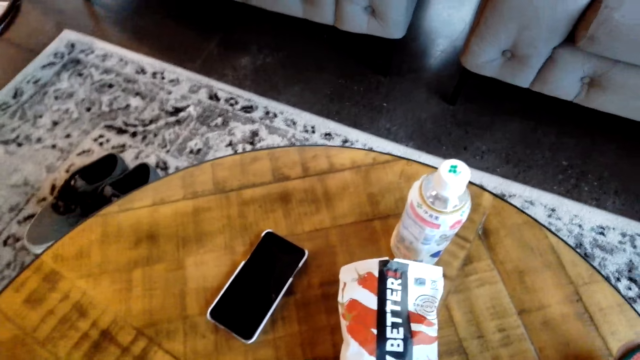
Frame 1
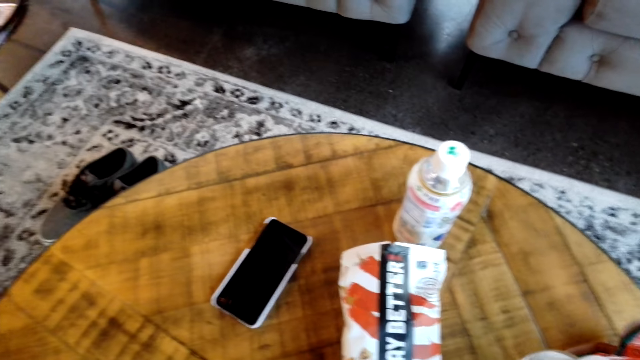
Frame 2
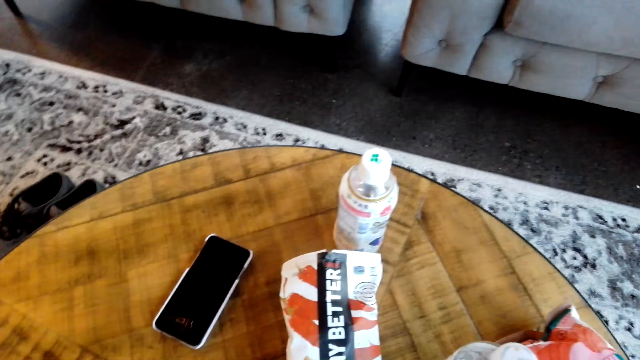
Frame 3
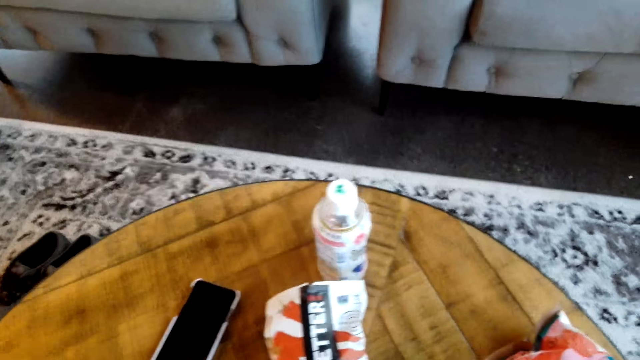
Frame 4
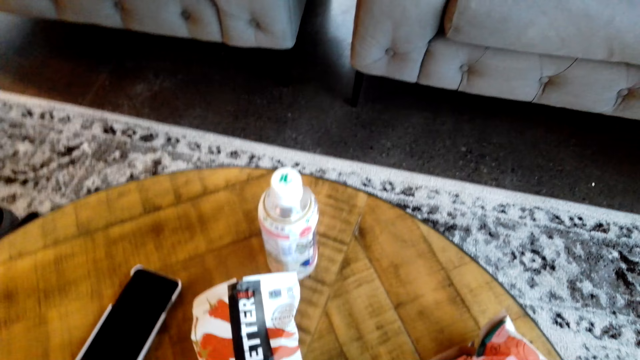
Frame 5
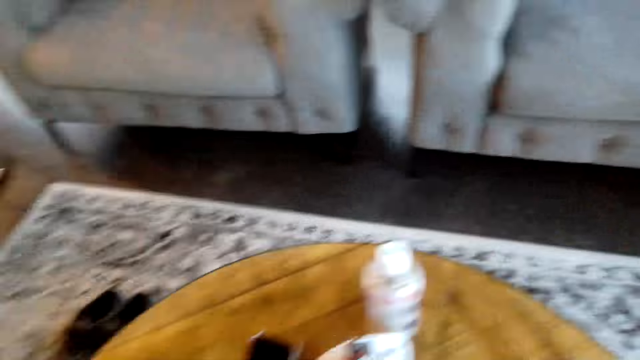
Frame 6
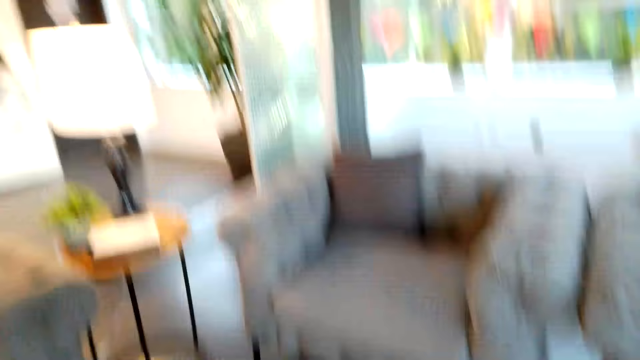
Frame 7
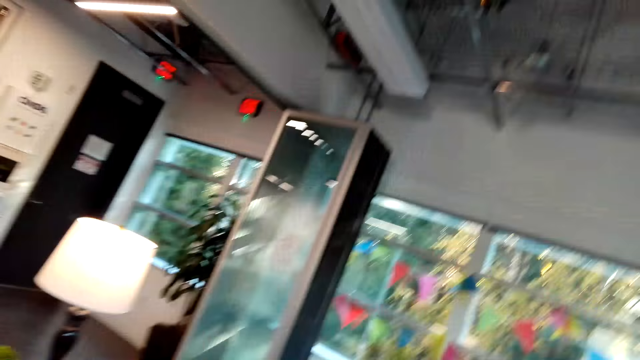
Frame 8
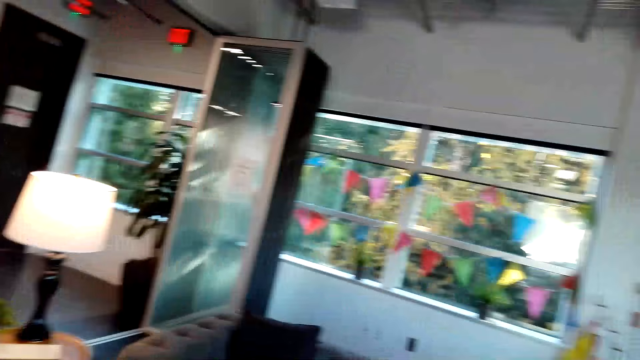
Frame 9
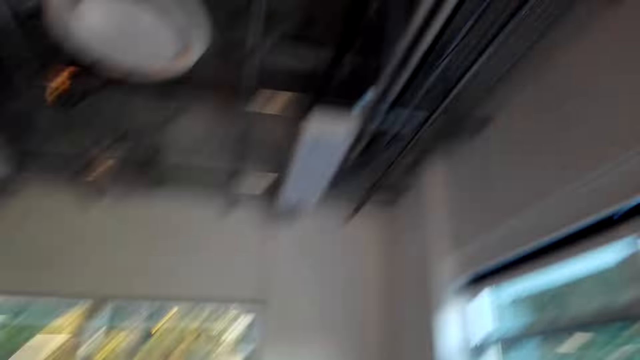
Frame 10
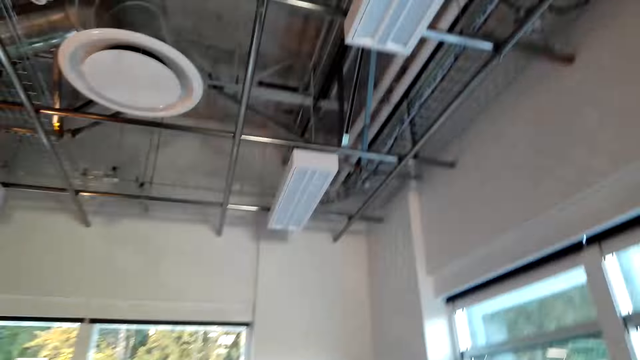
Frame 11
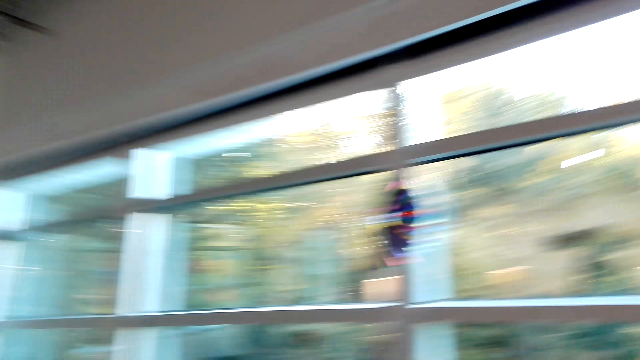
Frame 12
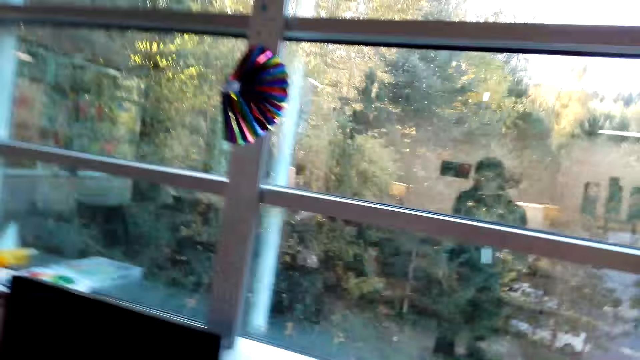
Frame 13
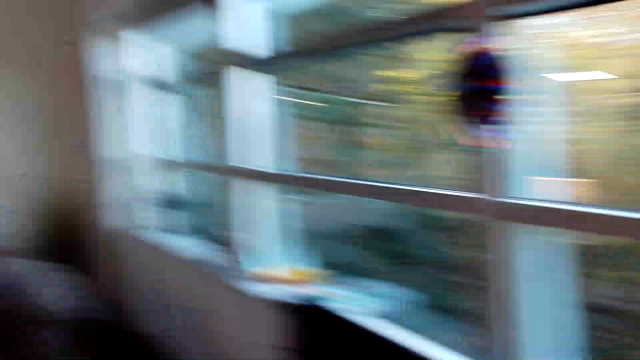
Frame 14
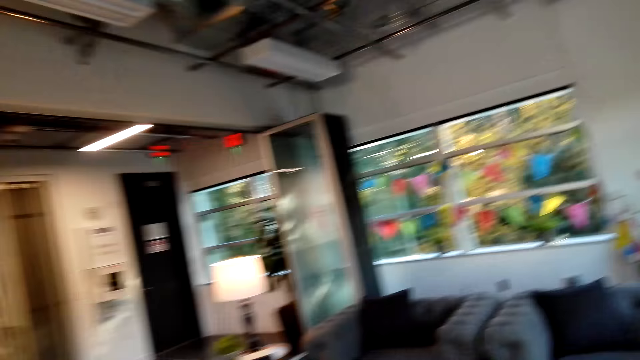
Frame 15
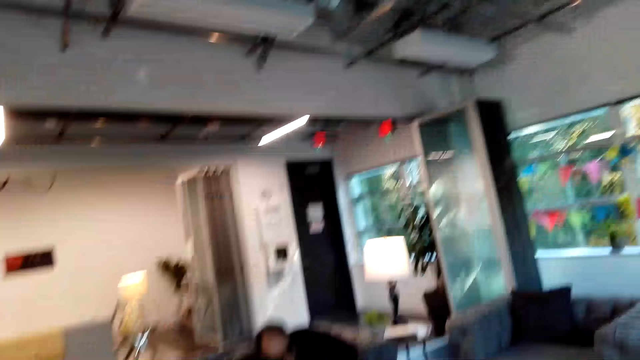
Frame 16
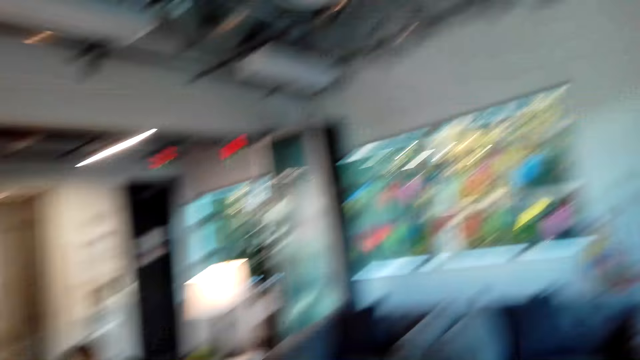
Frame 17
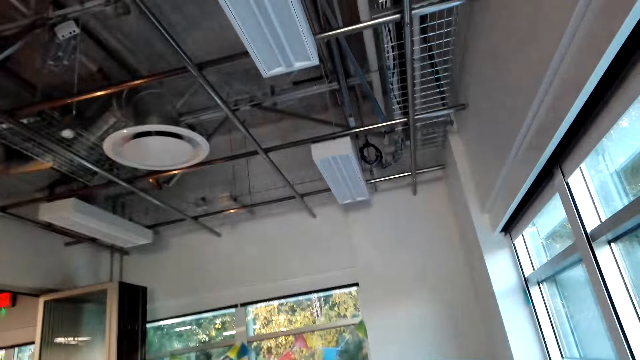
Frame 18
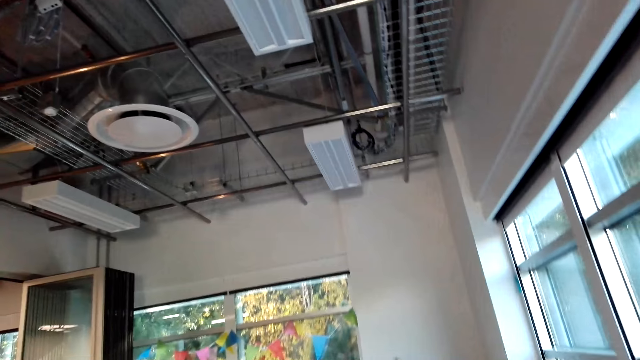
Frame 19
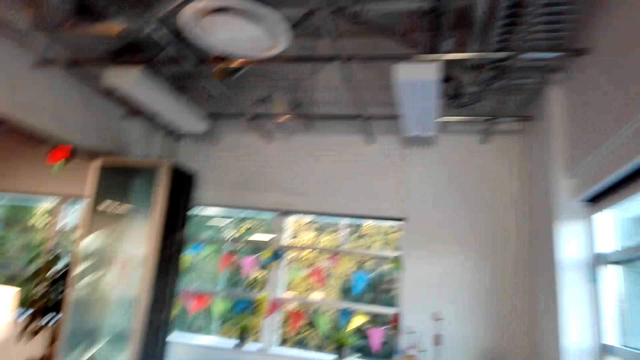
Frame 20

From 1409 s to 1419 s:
The camera wearer walks around. A man sits on a couch.

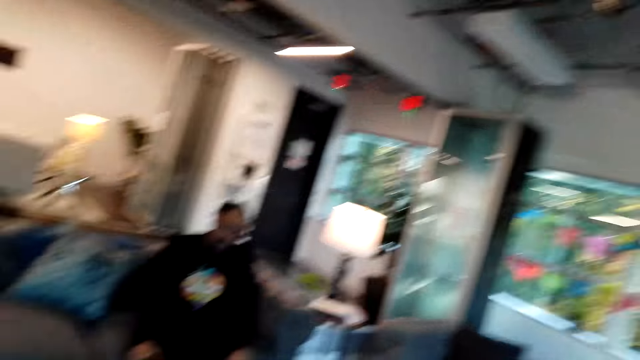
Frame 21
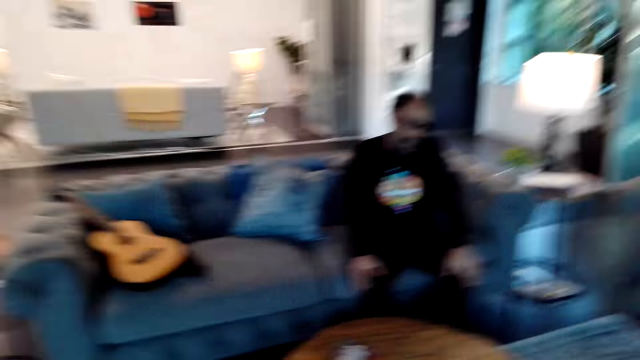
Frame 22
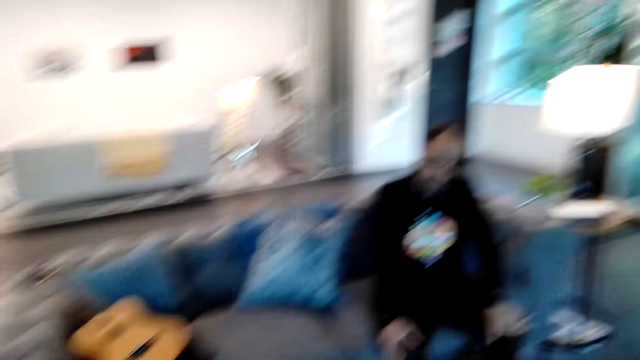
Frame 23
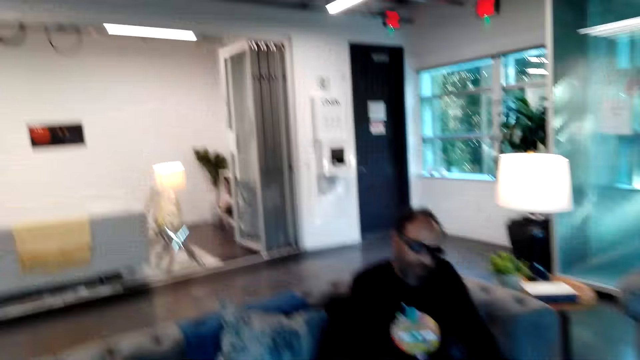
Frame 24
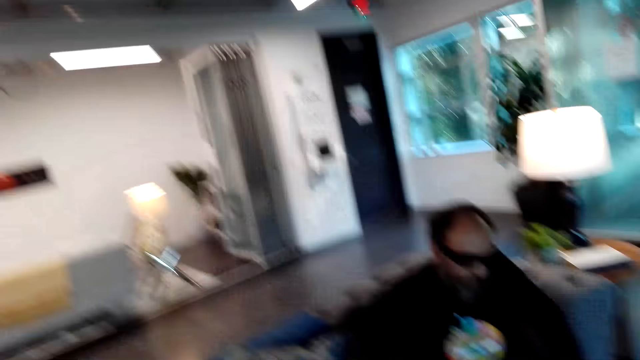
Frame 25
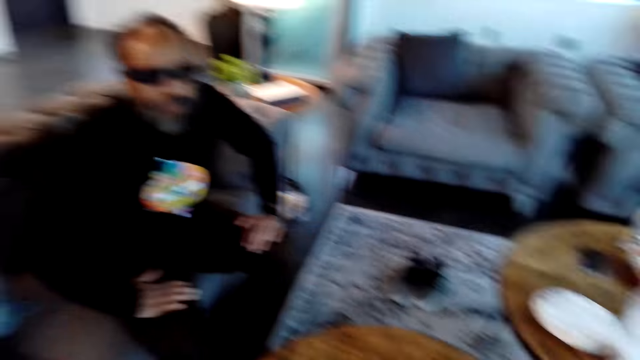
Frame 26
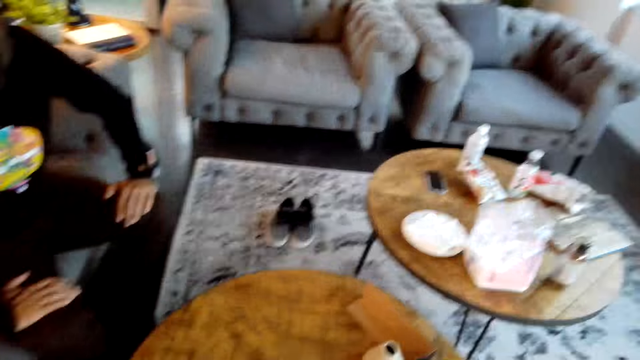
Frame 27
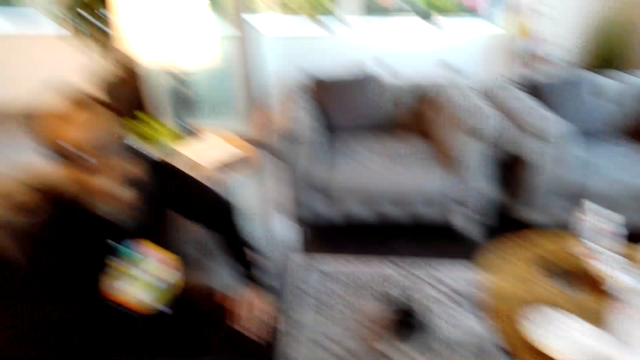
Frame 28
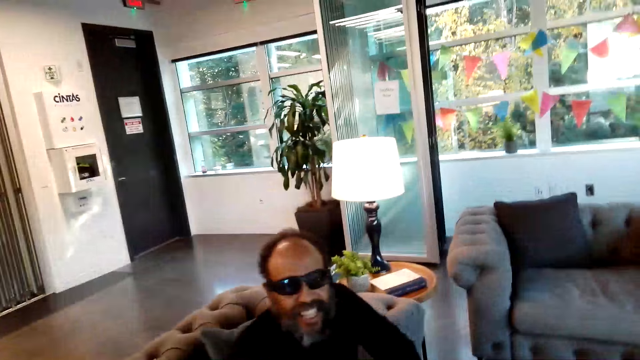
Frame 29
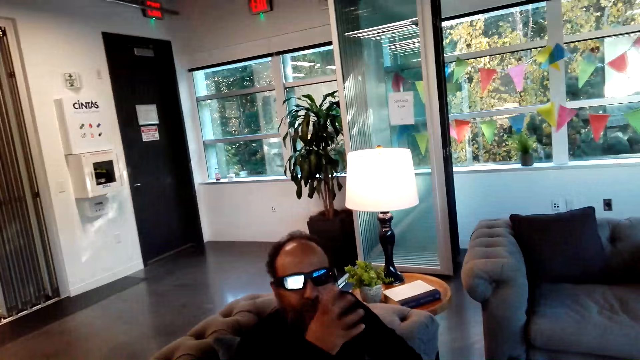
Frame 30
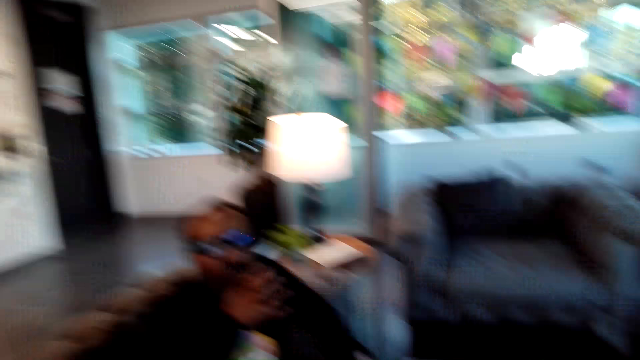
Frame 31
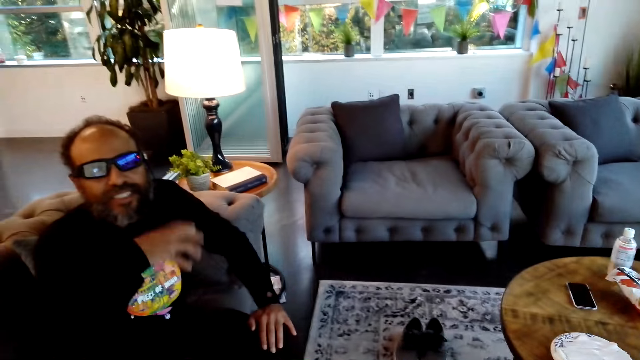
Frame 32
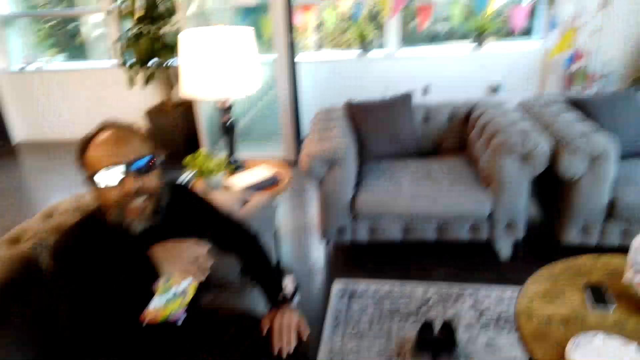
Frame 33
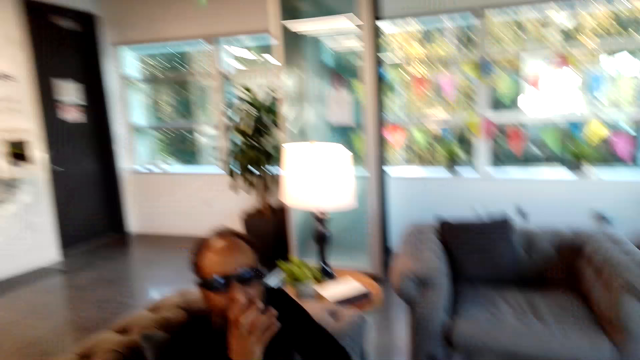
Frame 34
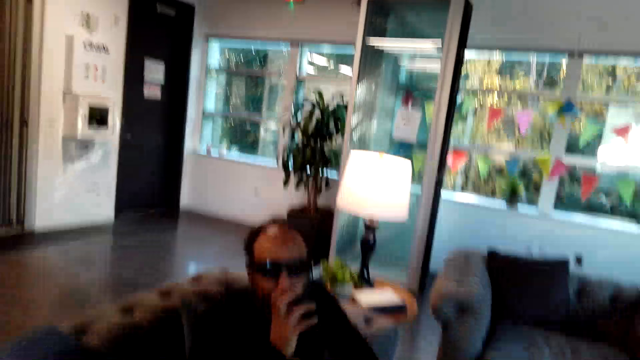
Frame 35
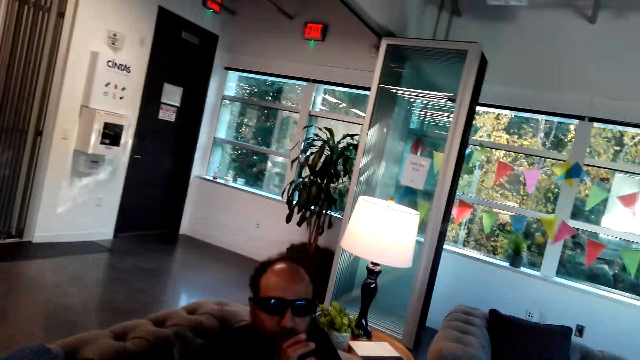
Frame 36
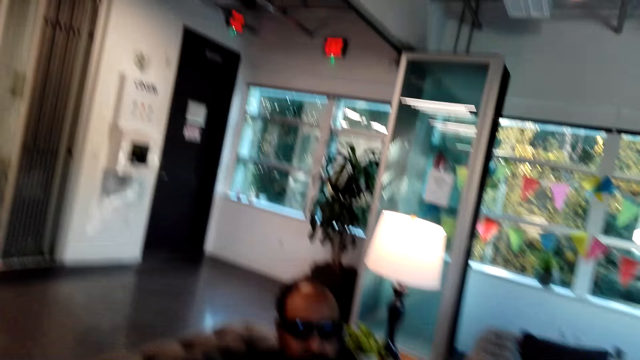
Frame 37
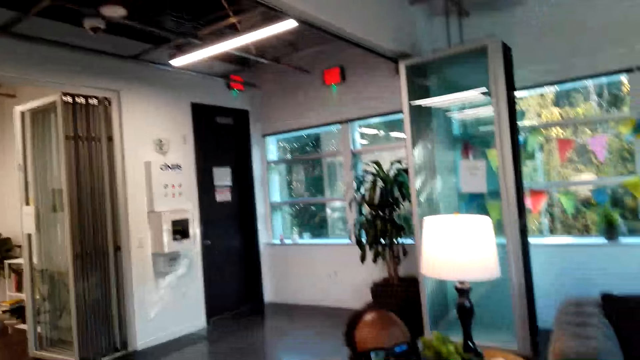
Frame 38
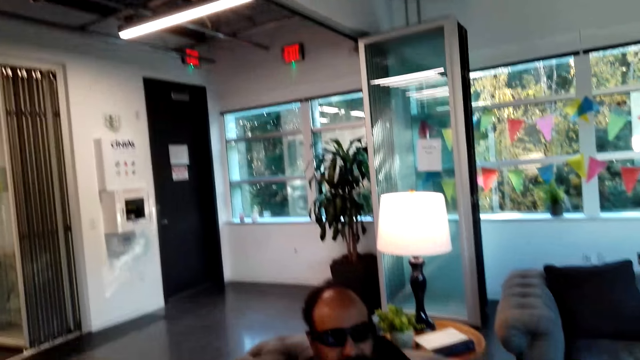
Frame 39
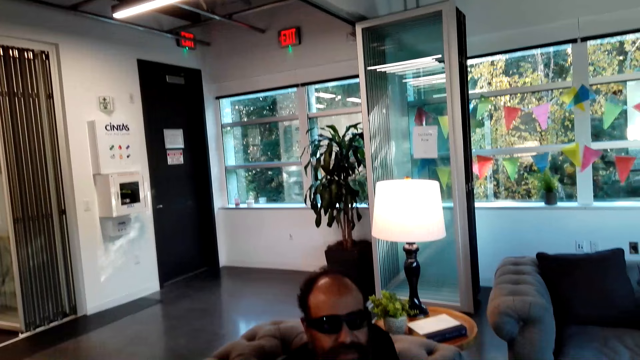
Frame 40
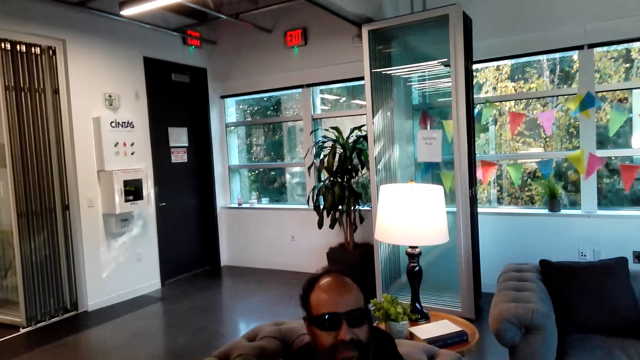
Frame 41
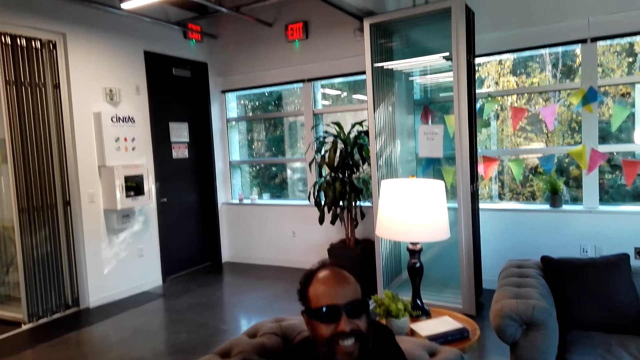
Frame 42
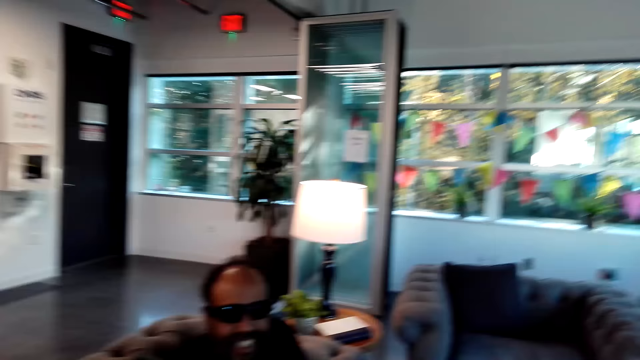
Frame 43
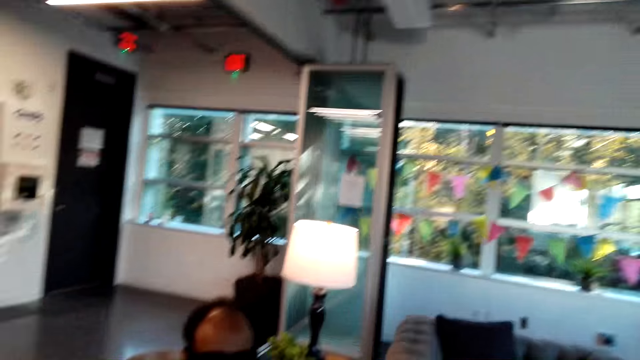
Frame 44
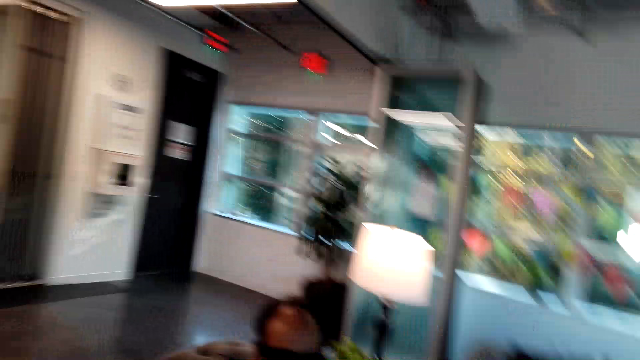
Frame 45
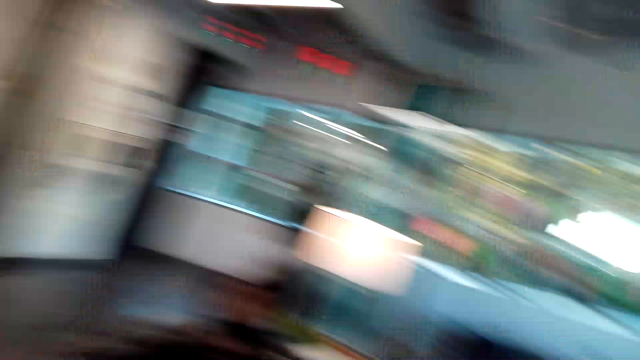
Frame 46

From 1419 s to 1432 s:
A man sits on a couch. The camera wearer walks around and looks around. The man uses gestures. The man shakes the hand.
